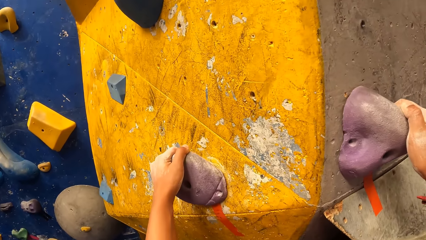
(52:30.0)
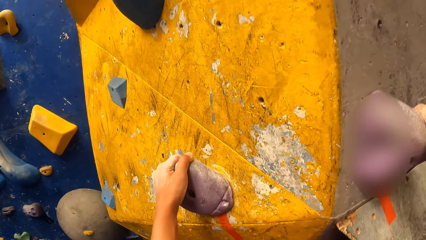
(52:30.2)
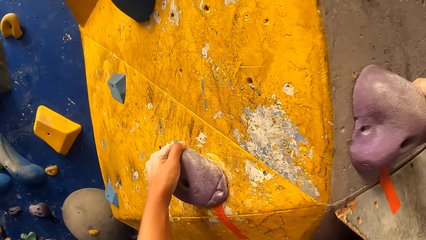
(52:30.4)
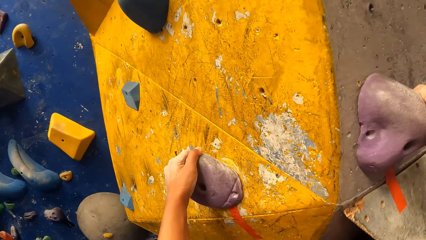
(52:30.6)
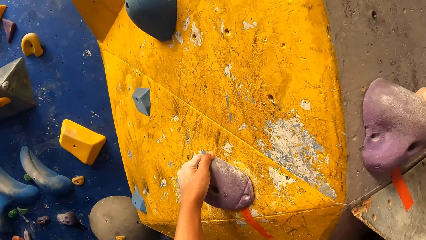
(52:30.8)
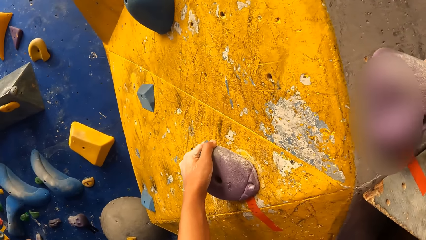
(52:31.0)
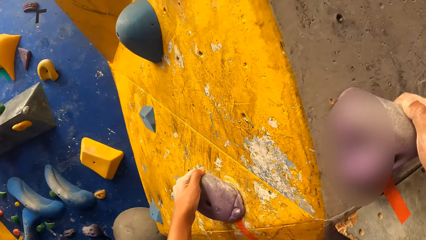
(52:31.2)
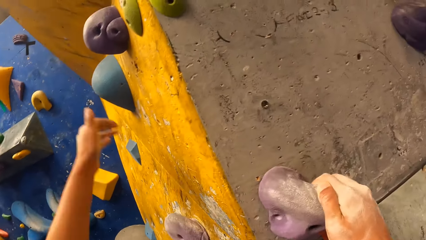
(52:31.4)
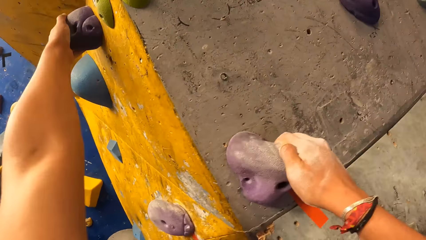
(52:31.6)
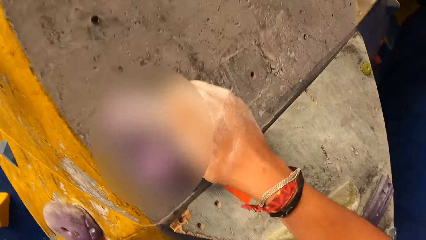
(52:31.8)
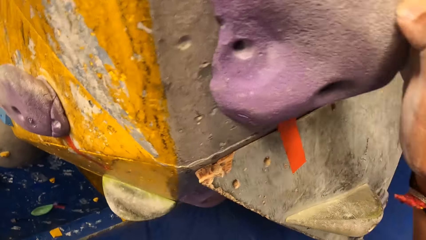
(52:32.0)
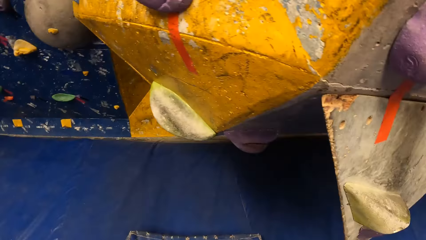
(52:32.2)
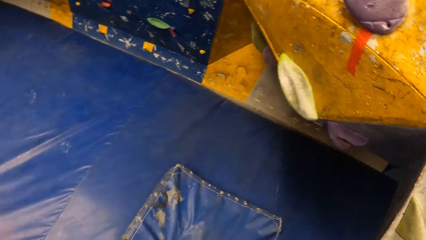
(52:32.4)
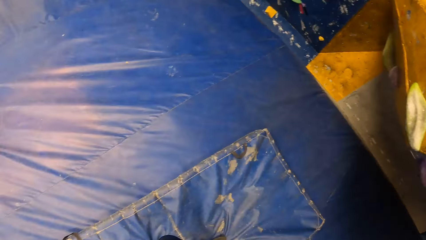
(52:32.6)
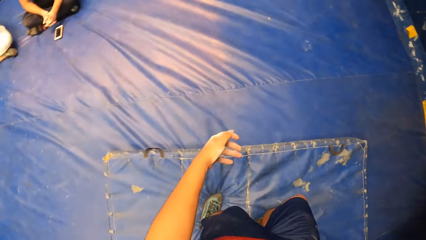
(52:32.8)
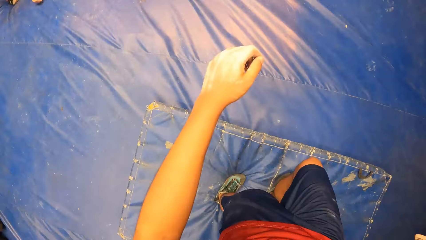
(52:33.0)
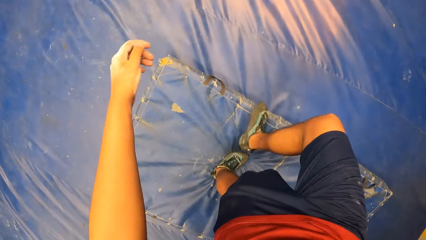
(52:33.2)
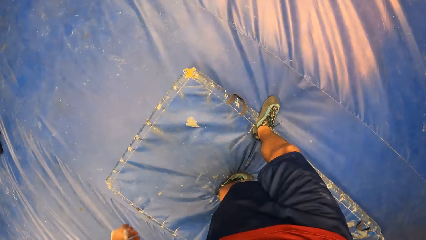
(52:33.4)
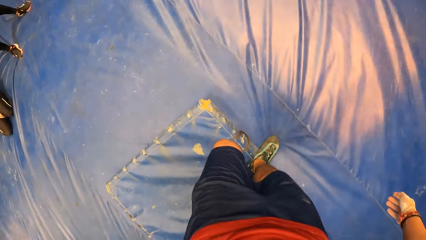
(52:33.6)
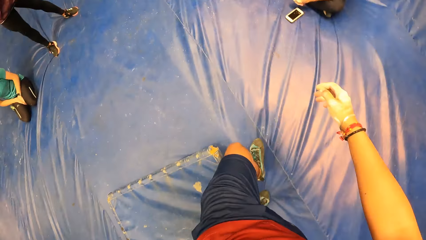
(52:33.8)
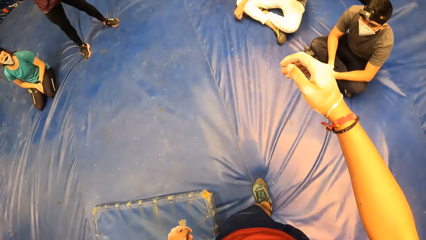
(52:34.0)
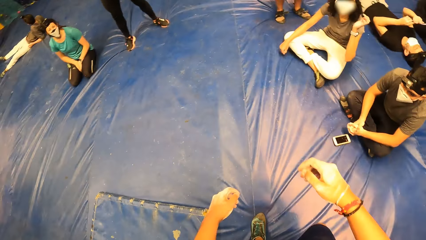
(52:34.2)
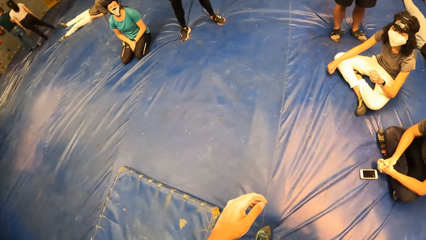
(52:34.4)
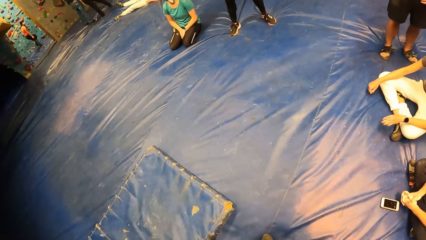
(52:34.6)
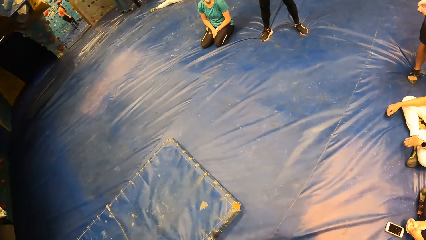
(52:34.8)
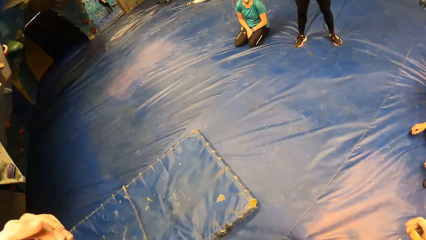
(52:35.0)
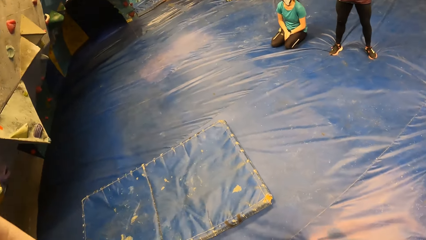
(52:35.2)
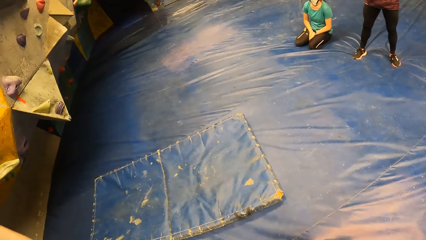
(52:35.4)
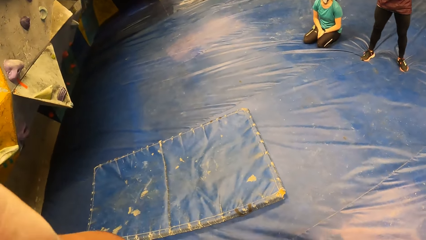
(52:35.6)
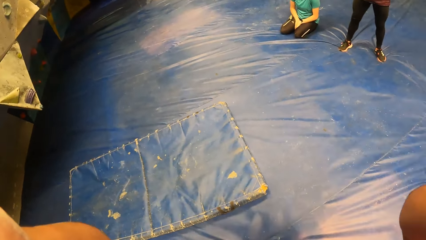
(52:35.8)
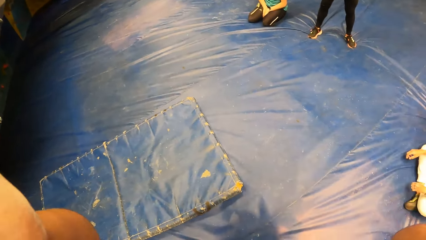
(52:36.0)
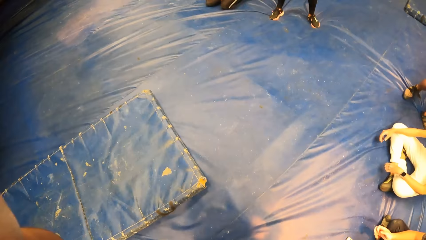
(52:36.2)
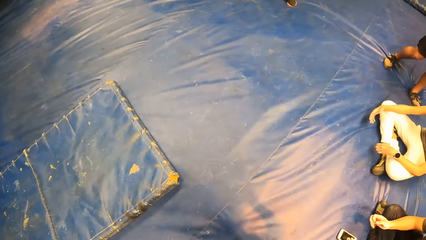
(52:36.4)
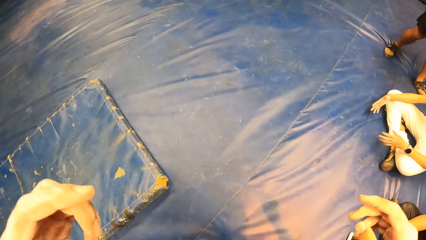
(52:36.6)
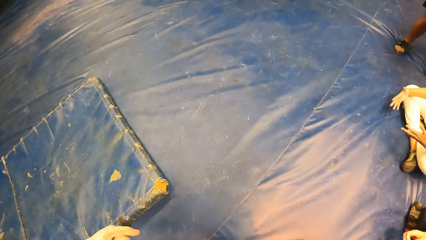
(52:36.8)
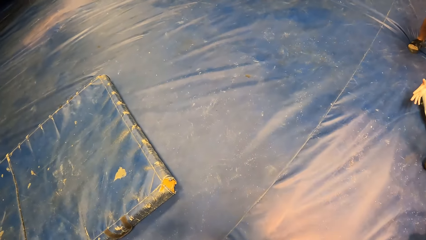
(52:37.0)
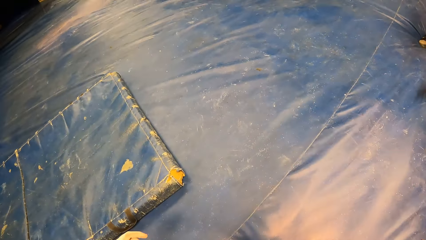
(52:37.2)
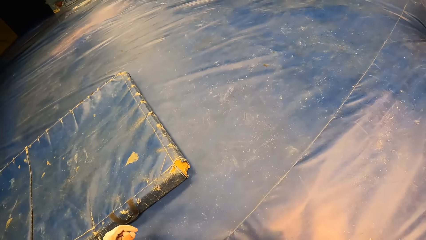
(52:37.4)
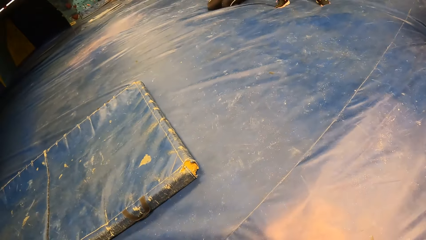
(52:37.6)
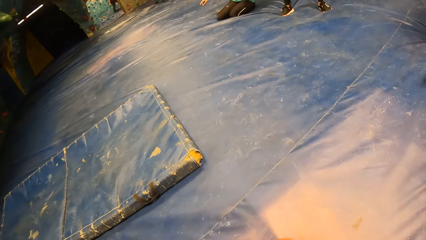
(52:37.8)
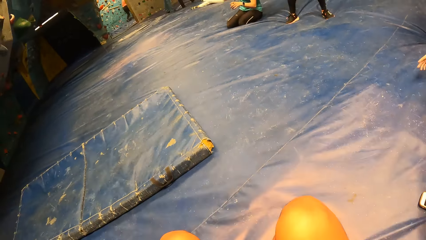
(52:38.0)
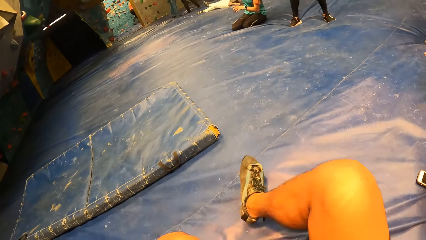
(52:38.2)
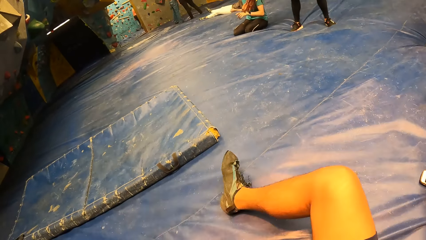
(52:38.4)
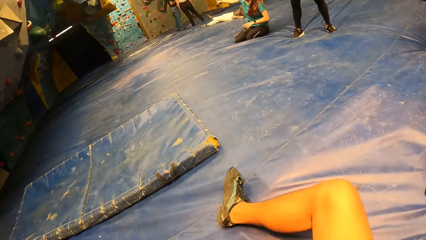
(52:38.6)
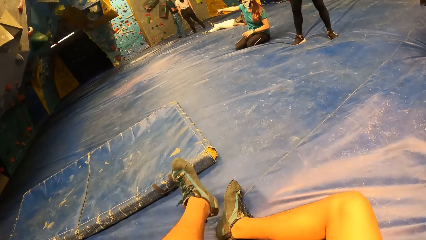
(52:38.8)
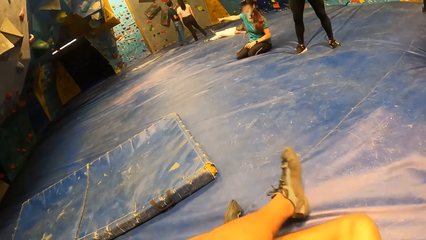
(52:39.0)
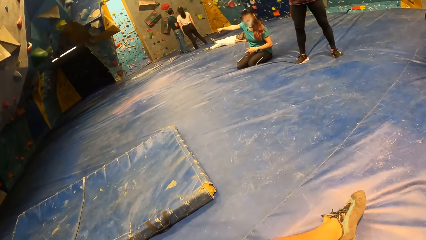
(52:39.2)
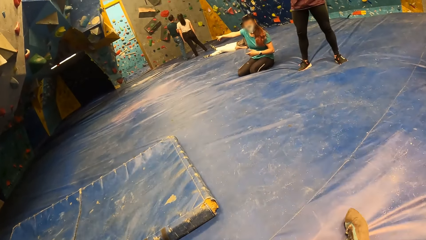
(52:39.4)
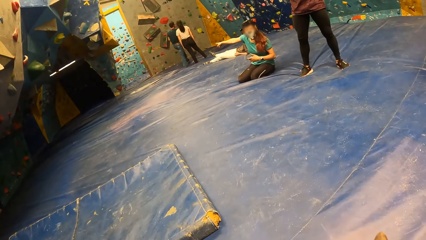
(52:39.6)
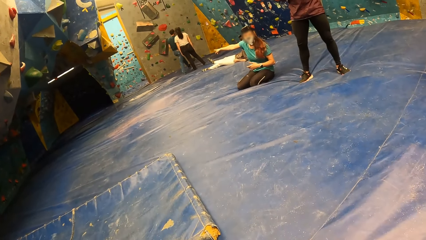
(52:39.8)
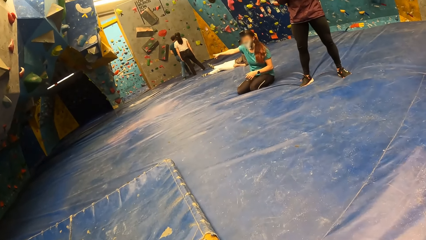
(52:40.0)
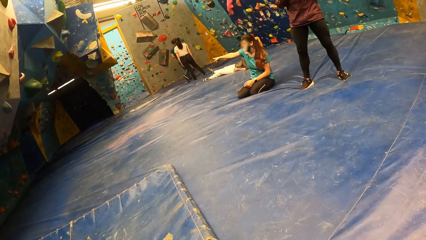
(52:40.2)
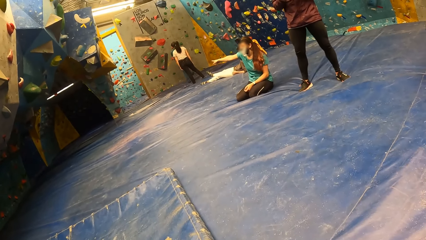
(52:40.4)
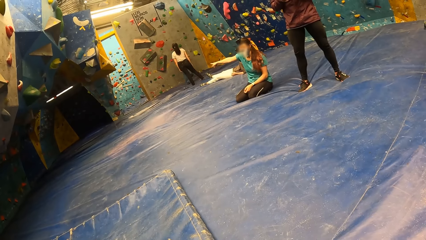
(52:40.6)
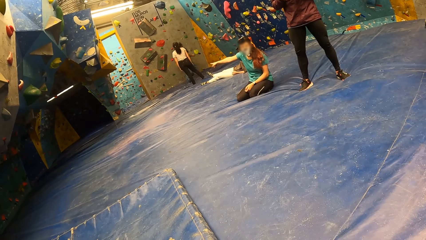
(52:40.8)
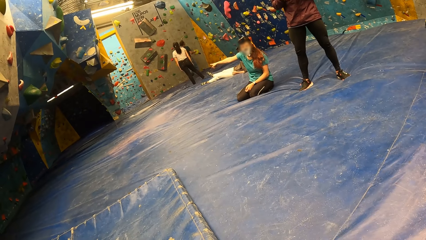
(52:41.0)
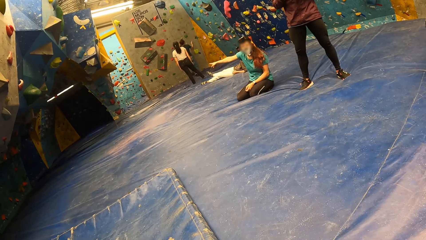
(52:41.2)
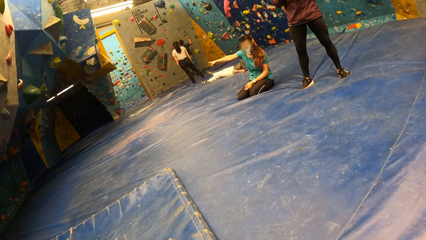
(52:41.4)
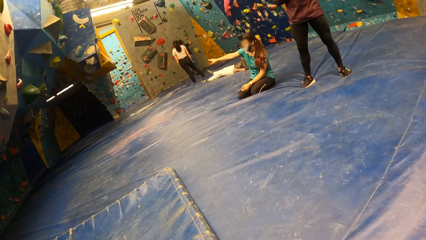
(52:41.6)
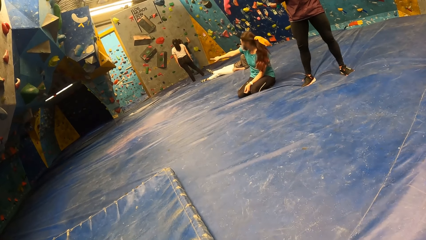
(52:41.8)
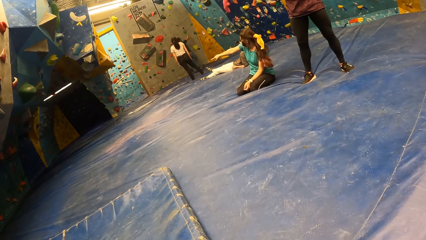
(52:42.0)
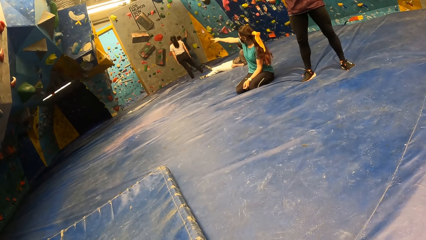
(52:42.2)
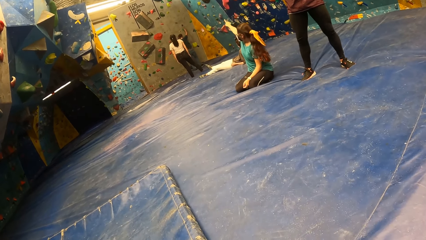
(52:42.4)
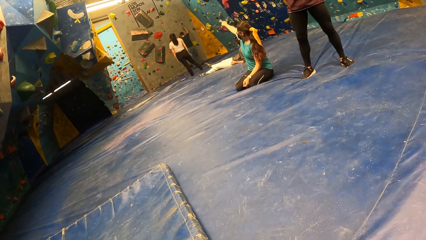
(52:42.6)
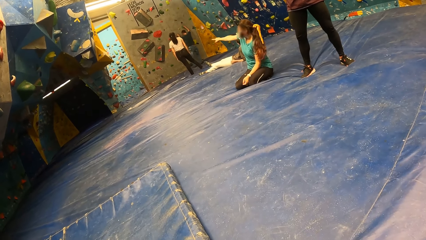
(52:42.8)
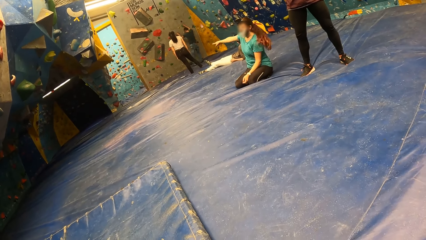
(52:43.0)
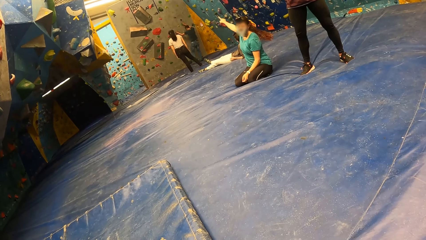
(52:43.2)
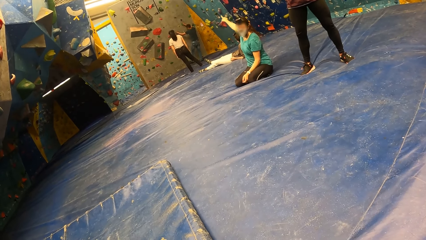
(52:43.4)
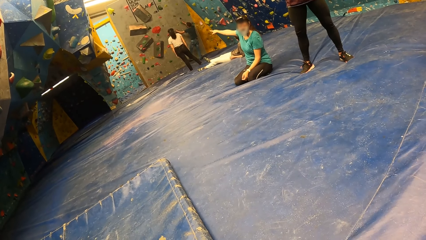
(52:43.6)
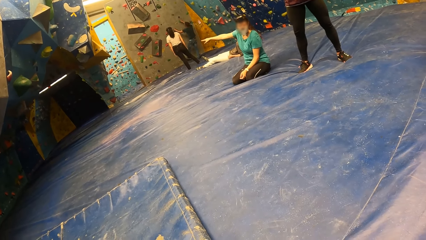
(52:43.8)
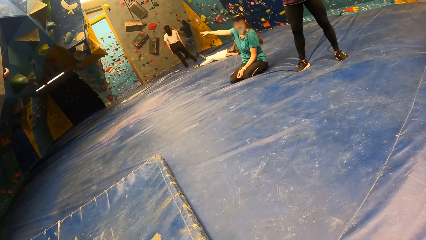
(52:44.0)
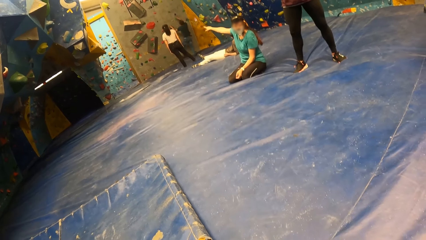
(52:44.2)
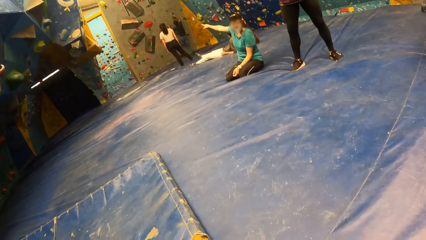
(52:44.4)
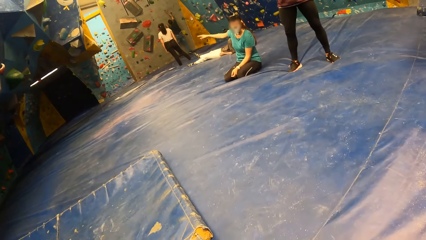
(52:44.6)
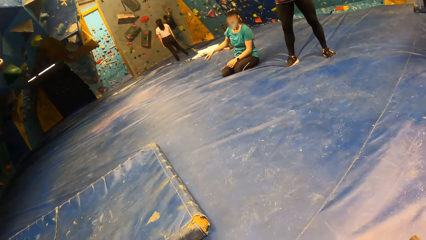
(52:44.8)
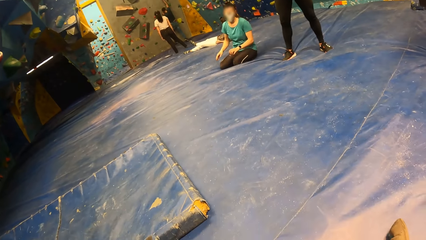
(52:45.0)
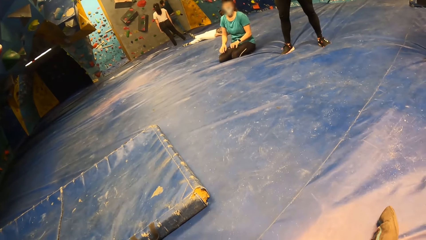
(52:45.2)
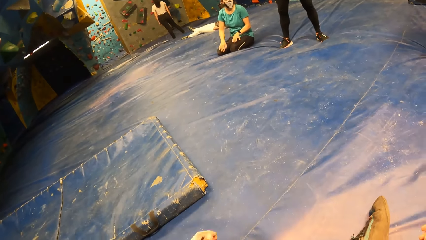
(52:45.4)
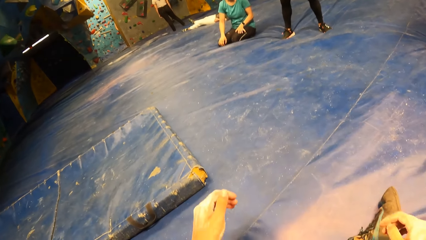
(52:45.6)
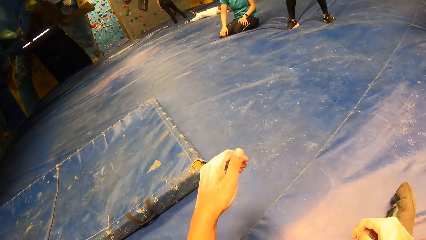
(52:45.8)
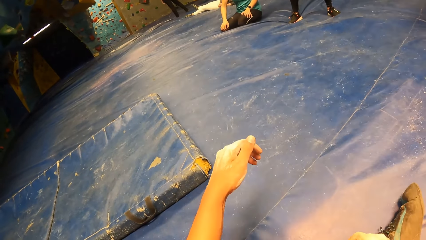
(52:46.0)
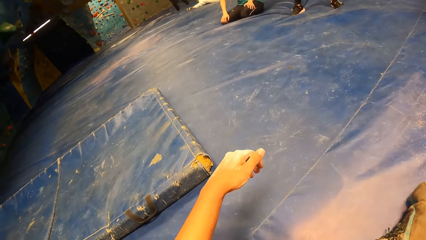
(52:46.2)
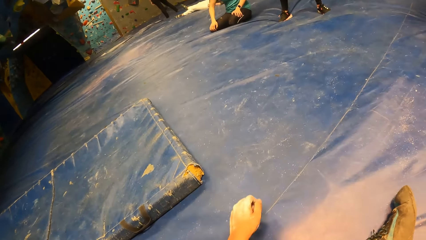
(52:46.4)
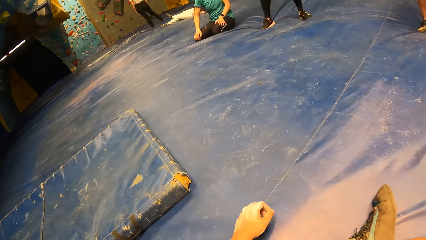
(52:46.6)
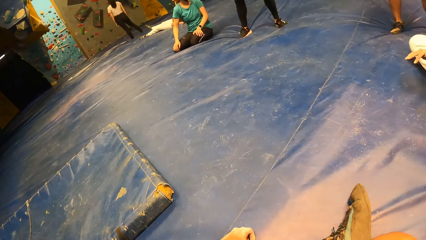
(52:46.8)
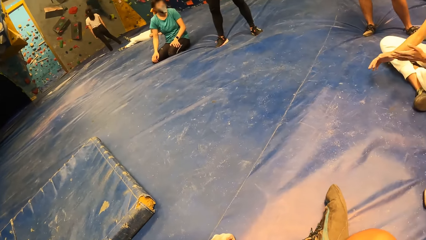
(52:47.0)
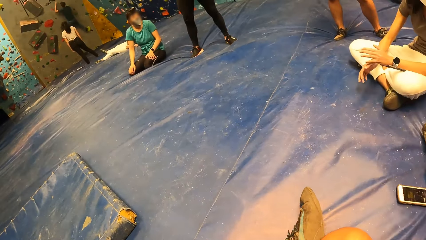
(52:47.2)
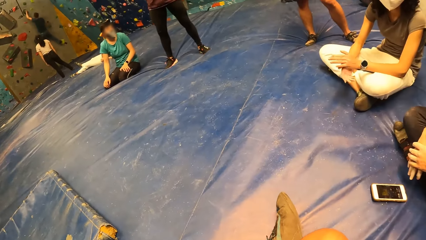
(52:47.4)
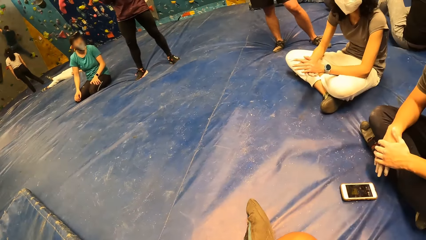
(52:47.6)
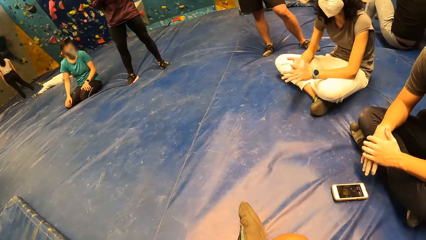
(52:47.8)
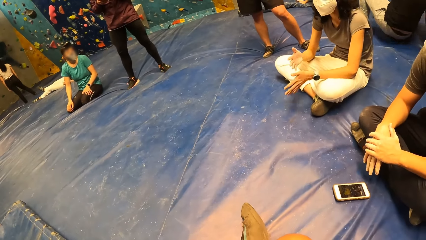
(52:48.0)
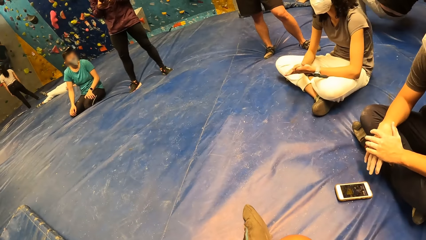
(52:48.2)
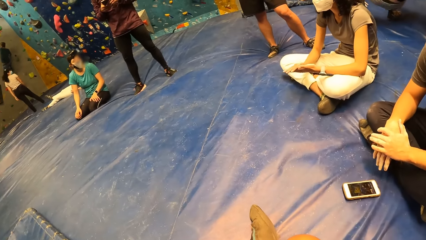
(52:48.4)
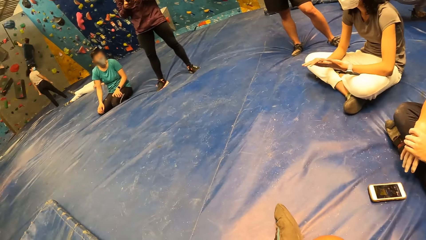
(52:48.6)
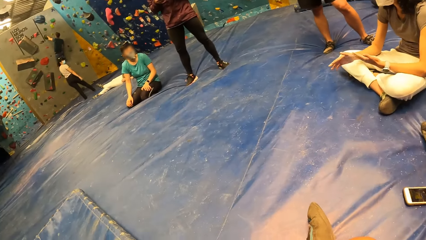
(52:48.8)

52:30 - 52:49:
The camera wearer jumps down from the slab climbing wall. They move around. They move around again. The instructor interacts with the camera wearer. The camera wearer sits down.
